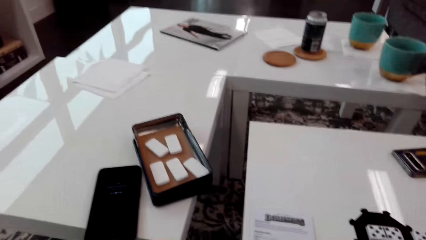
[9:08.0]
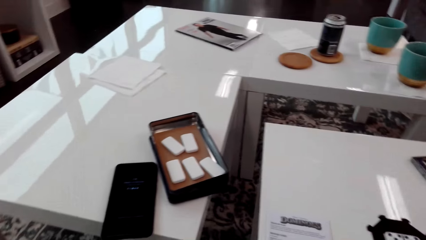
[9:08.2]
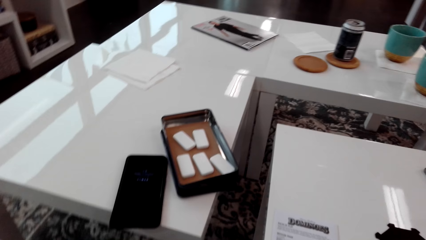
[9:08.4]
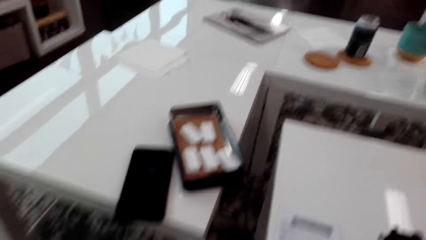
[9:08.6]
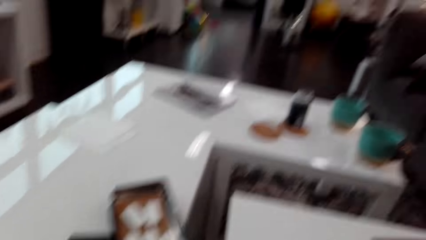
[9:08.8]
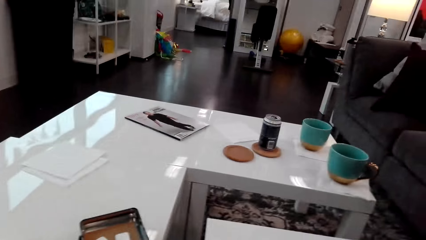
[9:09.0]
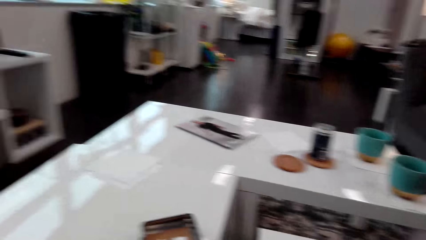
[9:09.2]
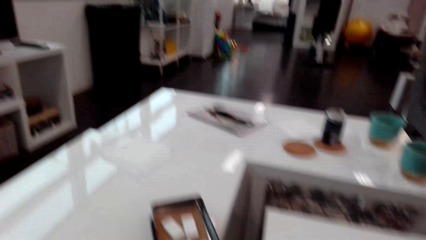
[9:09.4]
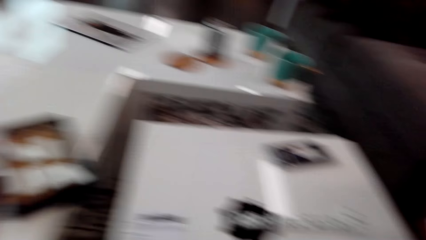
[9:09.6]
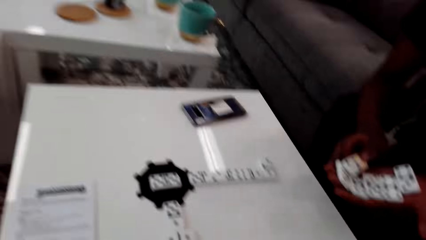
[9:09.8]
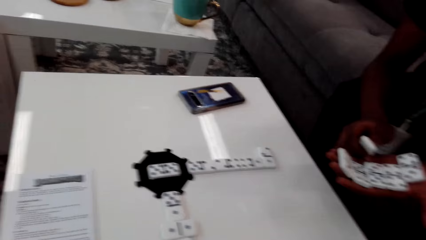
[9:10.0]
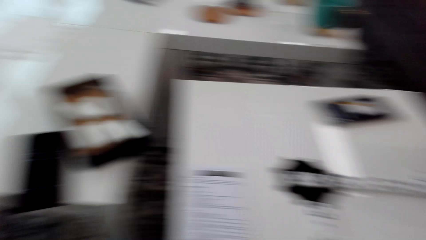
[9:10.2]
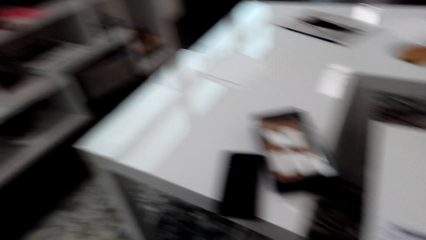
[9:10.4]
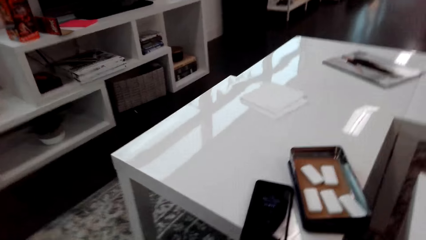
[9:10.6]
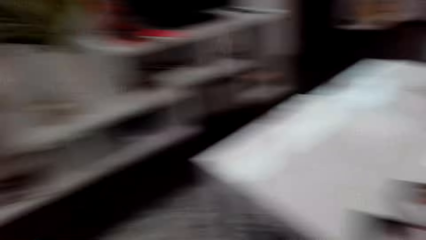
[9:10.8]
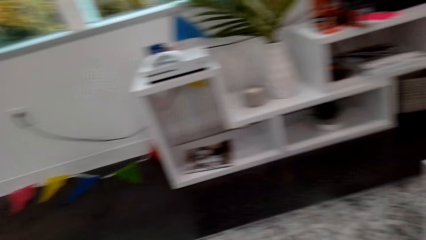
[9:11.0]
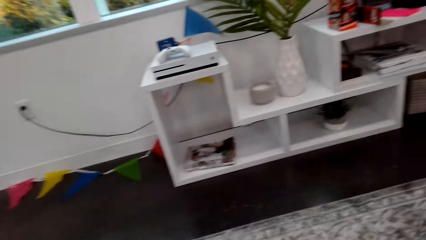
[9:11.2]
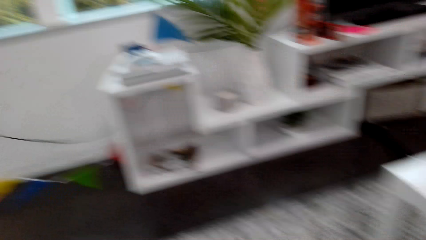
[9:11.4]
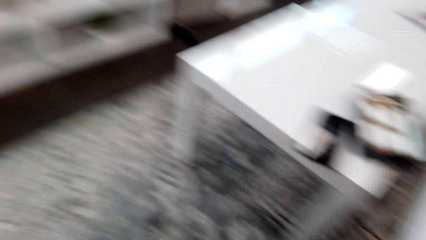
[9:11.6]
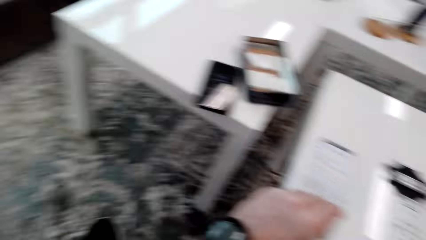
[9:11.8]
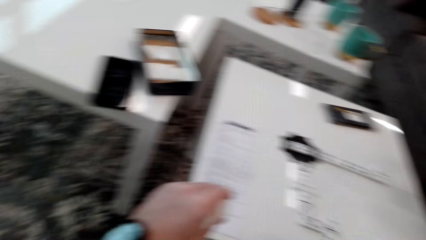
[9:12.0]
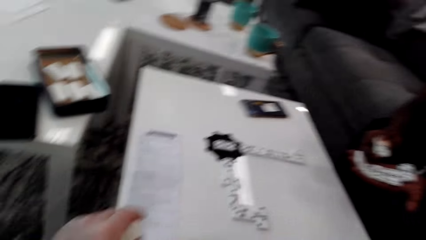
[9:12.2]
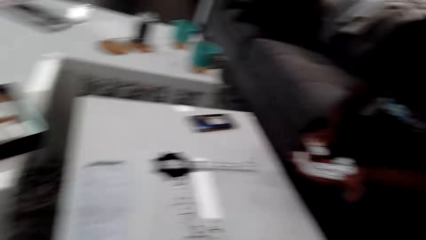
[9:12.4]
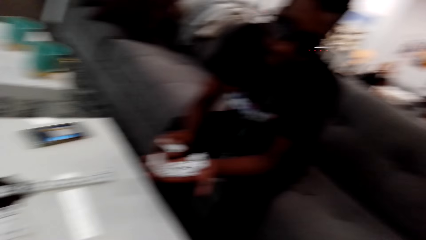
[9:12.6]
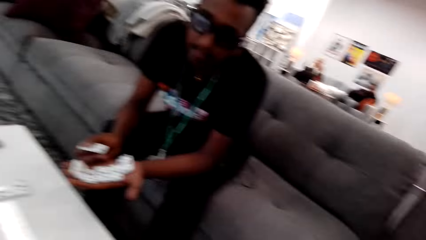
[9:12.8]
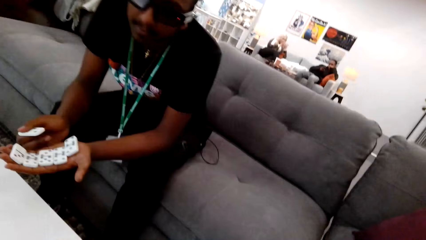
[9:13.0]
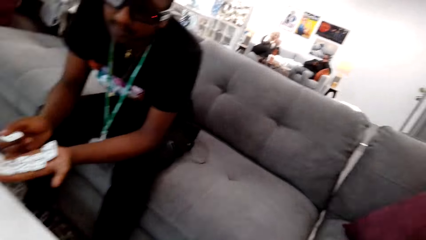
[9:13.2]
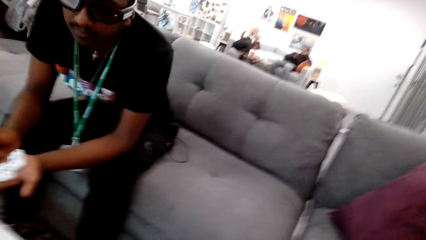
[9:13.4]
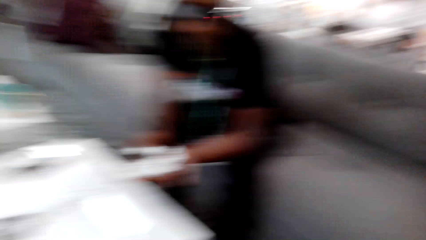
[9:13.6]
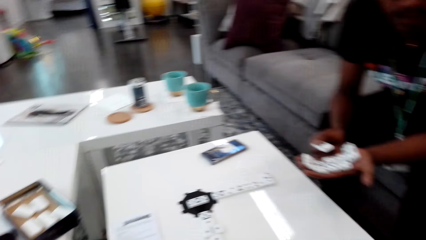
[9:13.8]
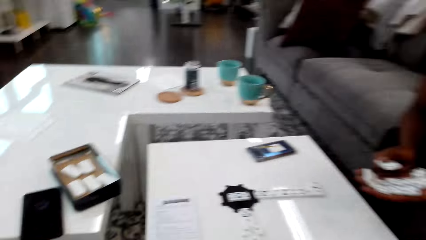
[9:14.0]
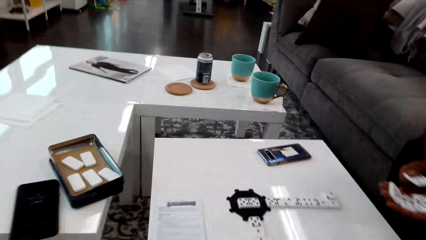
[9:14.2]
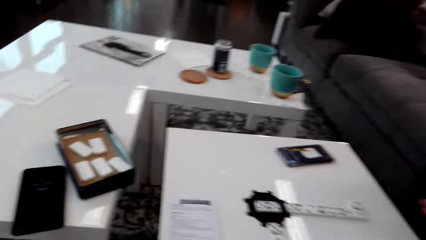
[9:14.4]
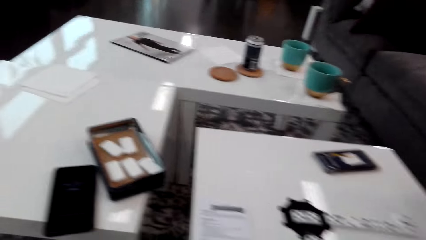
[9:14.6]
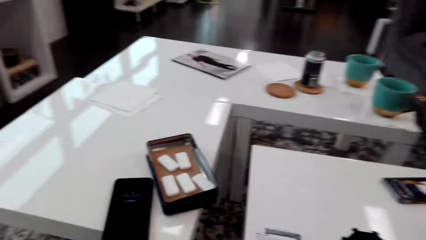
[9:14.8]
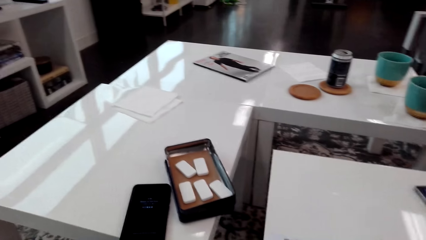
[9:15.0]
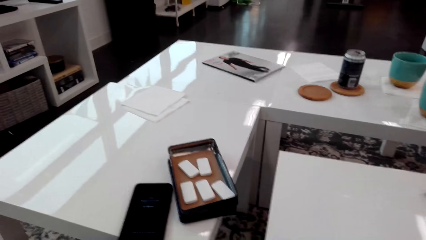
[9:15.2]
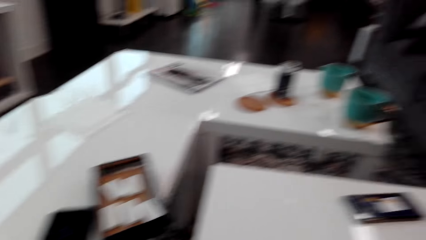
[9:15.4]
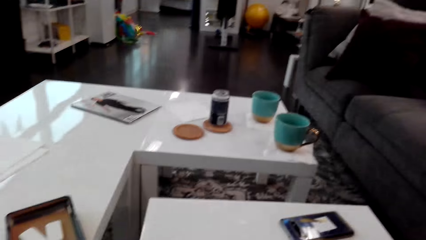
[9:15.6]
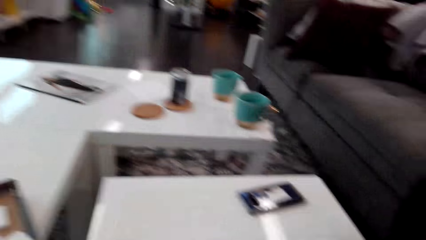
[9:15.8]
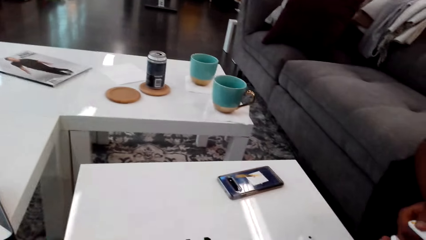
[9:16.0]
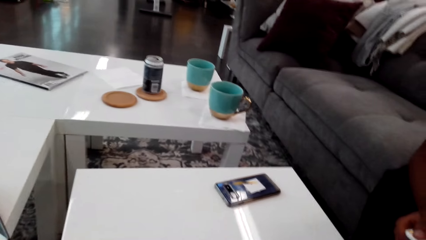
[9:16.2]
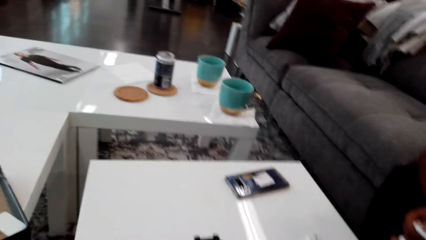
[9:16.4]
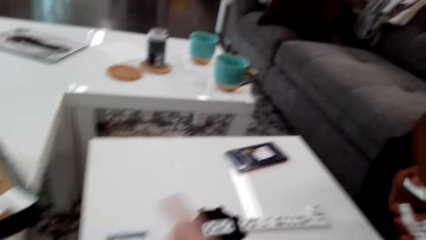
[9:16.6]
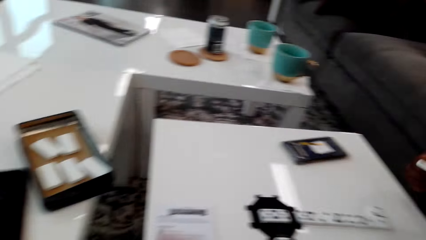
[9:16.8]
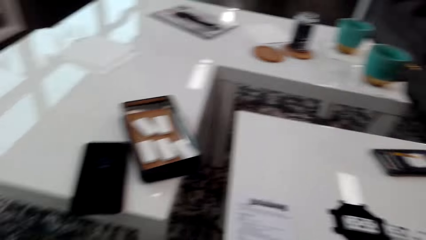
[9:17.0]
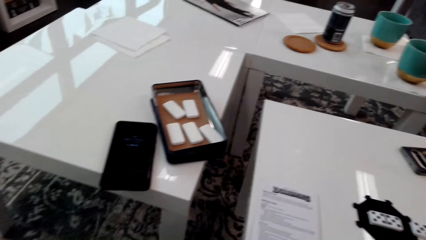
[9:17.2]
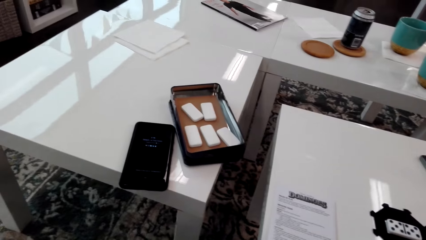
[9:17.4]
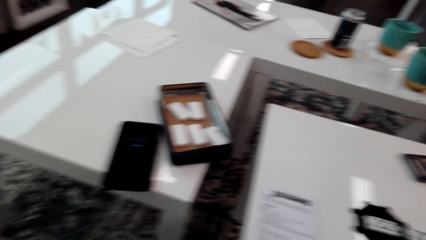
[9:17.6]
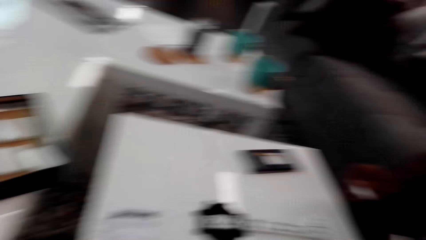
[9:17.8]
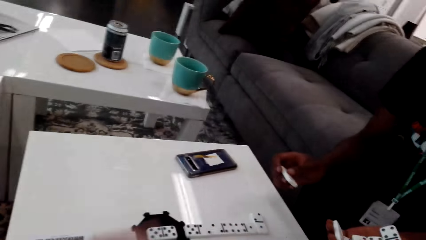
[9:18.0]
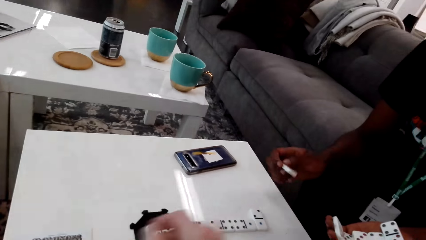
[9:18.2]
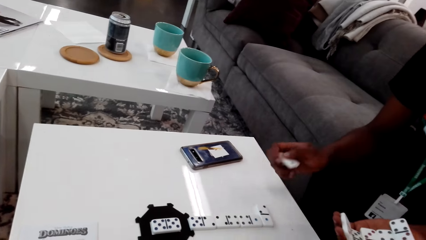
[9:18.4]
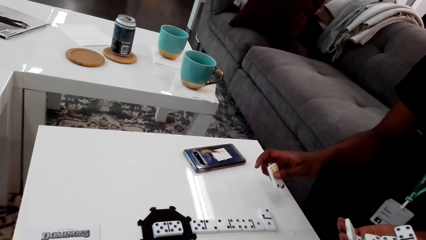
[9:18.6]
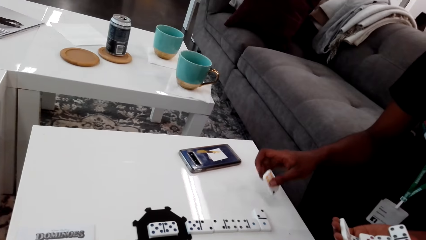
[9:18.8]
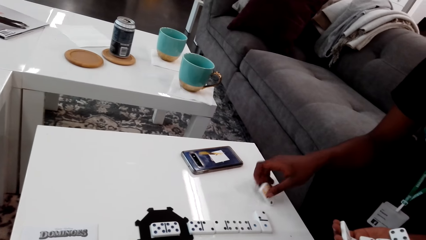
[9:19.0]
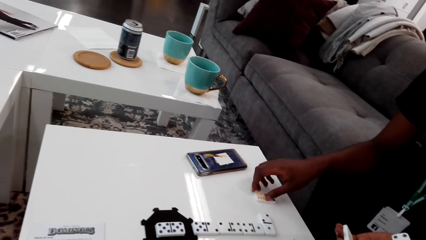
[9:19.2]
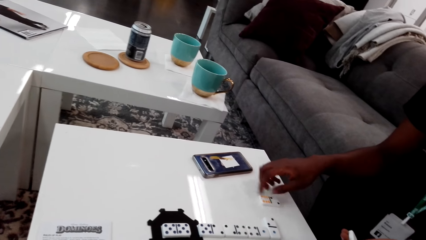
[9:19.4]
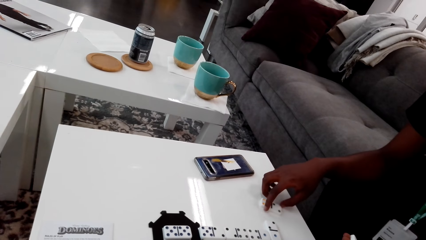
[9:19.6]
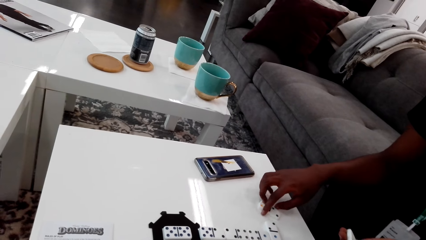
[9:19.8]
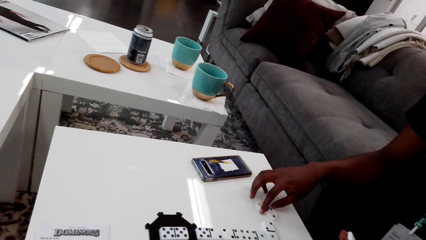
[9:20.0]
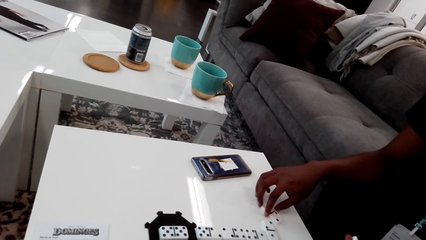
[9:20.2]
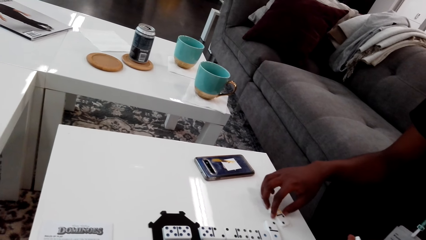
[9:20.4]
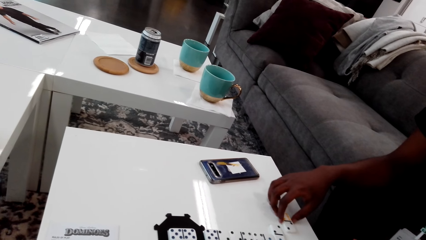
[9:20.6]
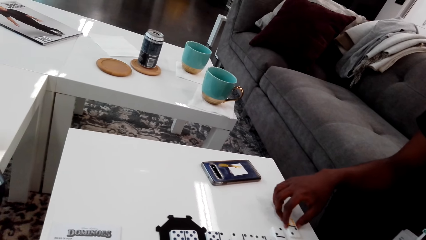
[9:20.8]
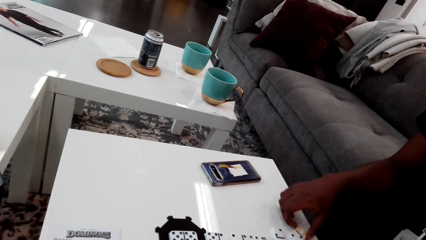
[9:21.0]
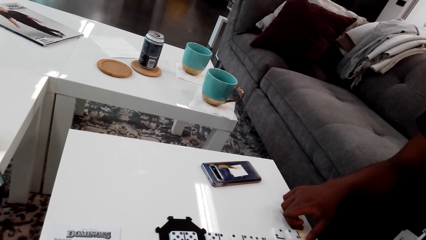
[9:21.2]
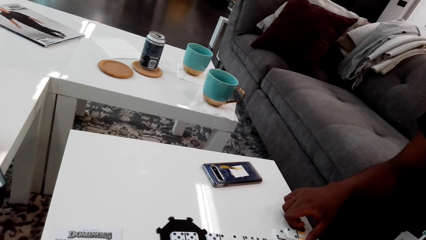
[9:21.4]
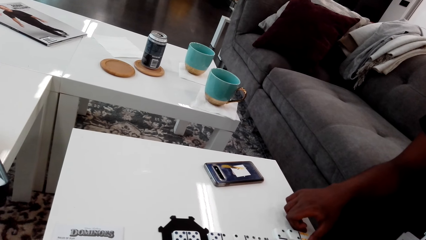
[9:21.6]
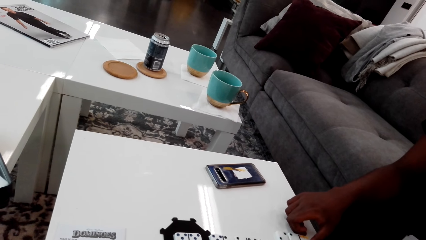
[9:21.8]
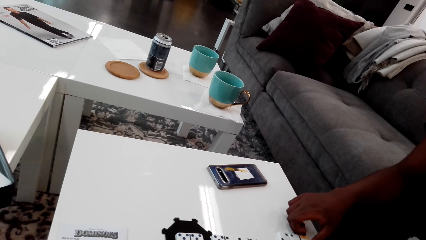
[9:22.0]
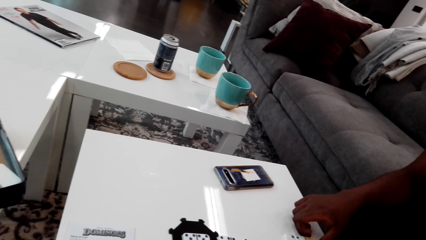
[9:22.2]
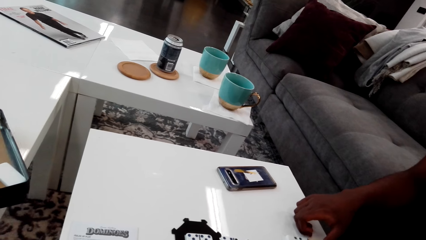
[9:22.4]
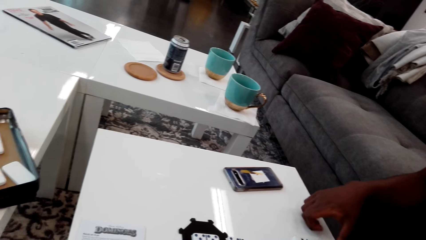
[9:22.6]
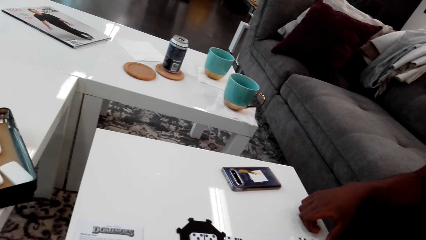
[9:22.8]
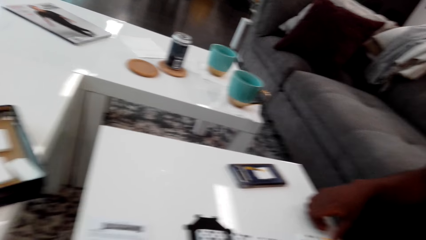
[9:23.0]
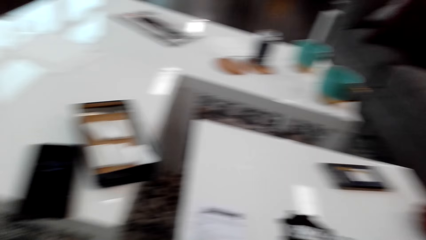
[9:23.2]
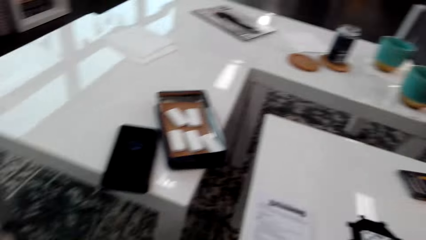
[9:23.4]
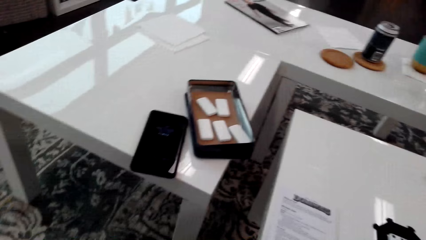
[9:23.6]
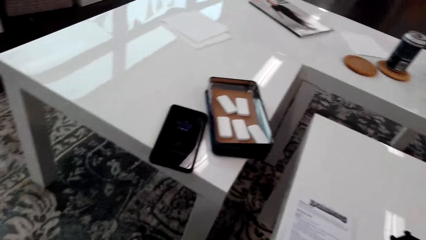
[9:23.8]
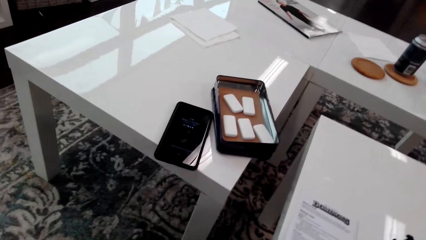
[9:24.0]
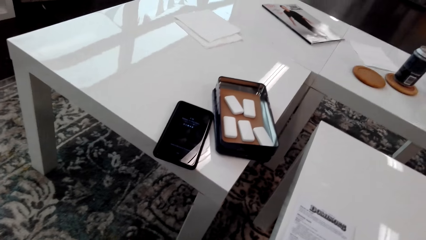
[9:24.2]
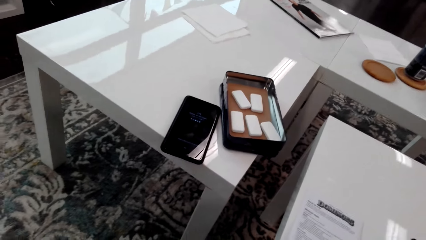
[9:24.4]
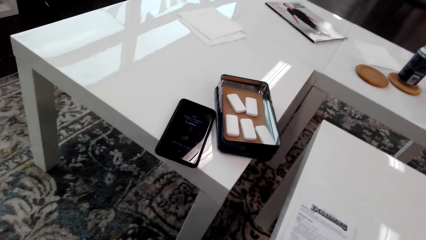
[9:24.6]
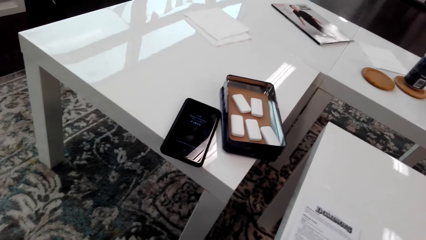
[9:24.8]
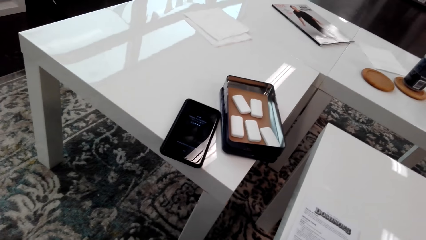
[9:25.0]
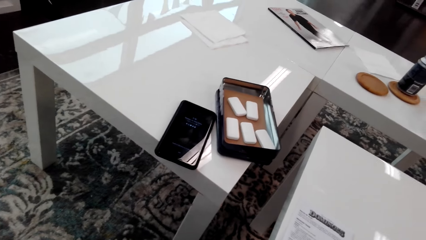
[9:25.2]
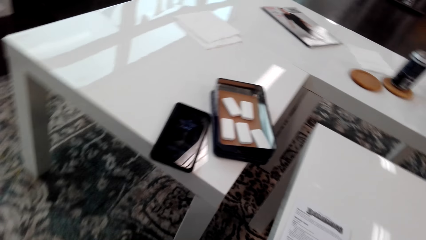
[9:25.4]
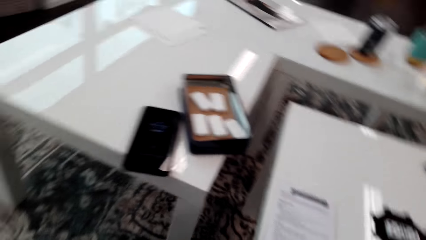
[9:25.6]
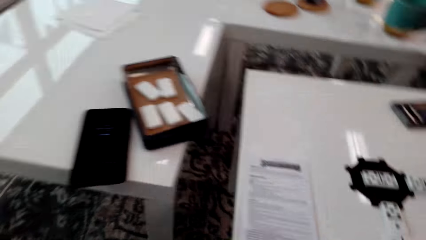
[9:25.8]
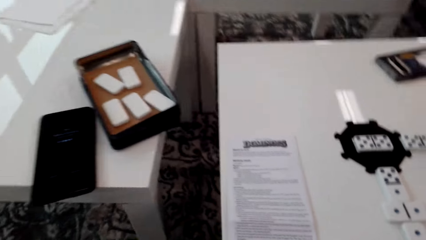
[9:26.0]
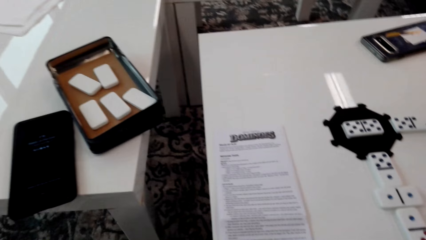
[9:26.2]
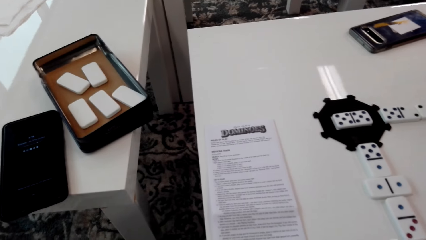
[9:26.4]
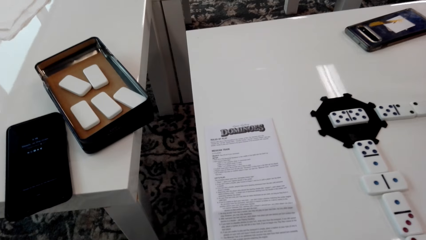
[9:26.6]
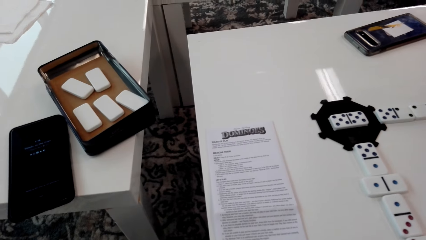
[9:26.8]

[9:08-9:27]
The camera wearer moves his hand. He stares around. A man holds the dice. The camera wearer looks around. He places his hand on the paper. The man holds the dice. The camera wearer looks around. He looks around again. He moves his hand. The man puts the domino piece or dice on the table. The camera wearer moves his hand. He picks up the dice. The man moves the dice on the table. The camera wearer looks around.
